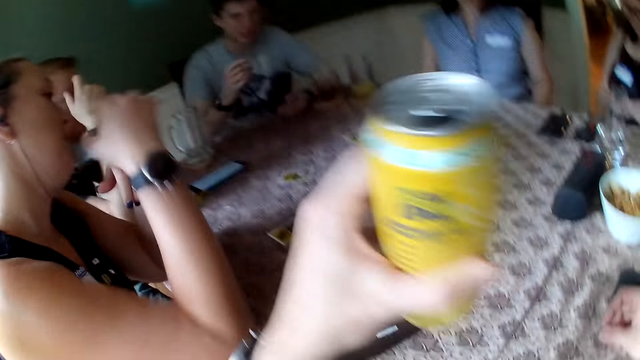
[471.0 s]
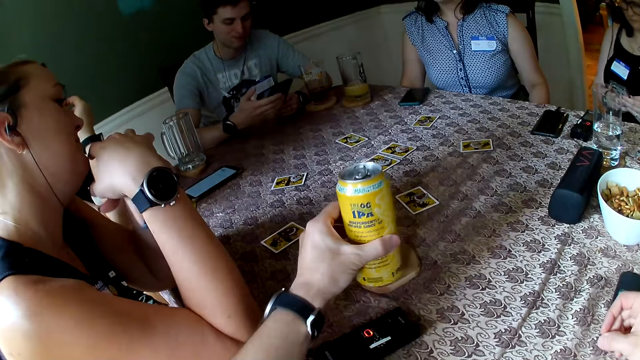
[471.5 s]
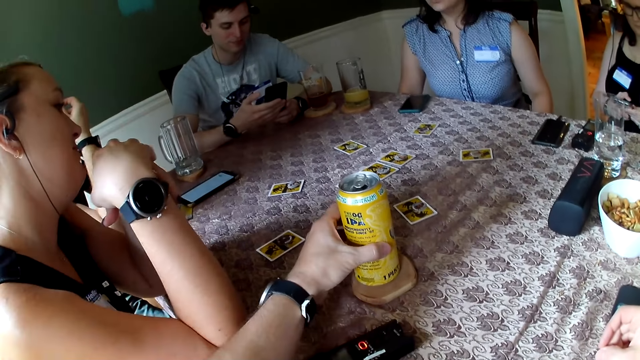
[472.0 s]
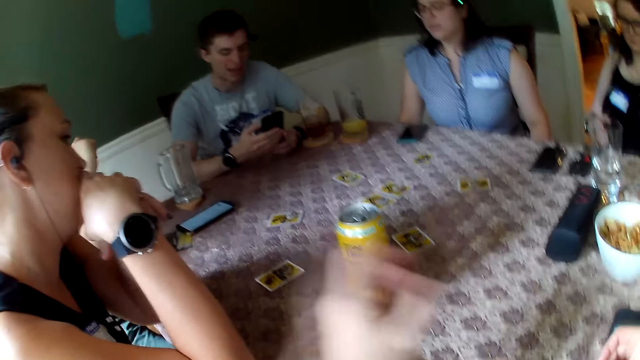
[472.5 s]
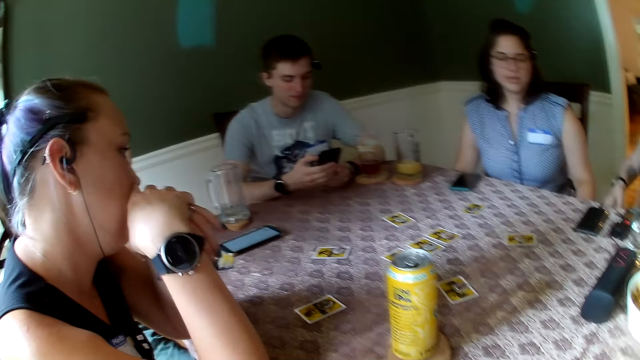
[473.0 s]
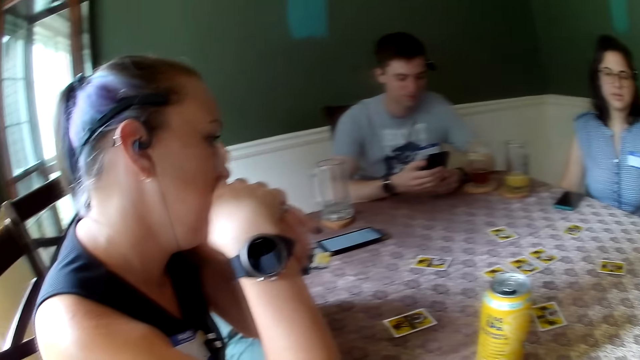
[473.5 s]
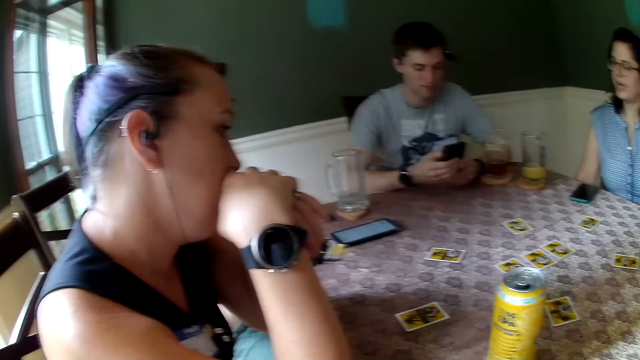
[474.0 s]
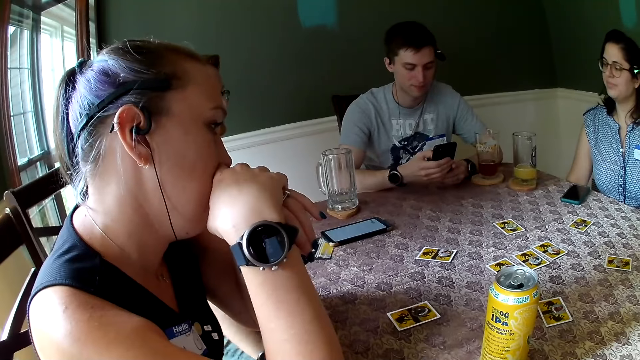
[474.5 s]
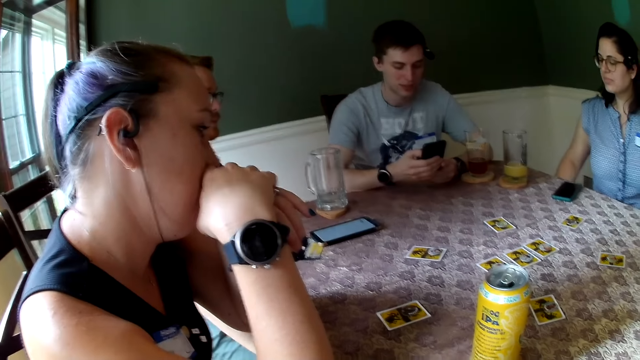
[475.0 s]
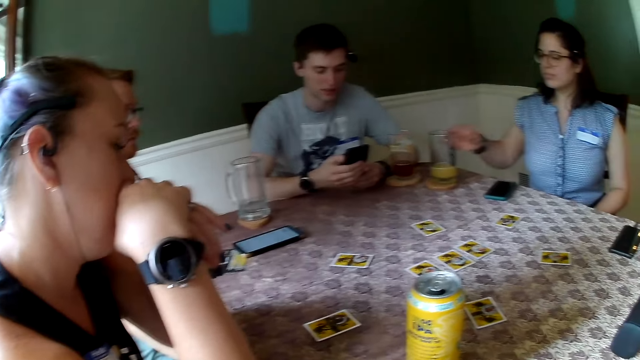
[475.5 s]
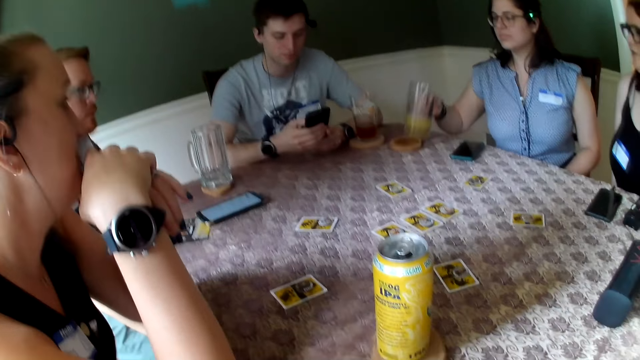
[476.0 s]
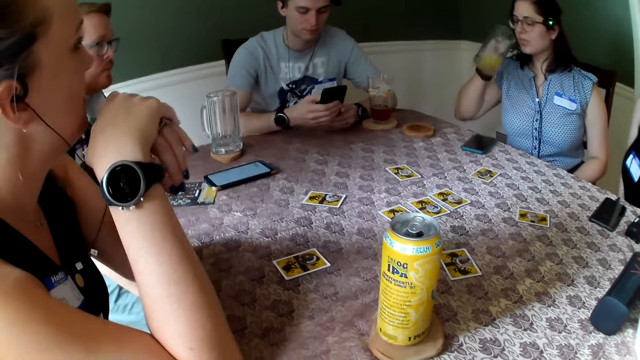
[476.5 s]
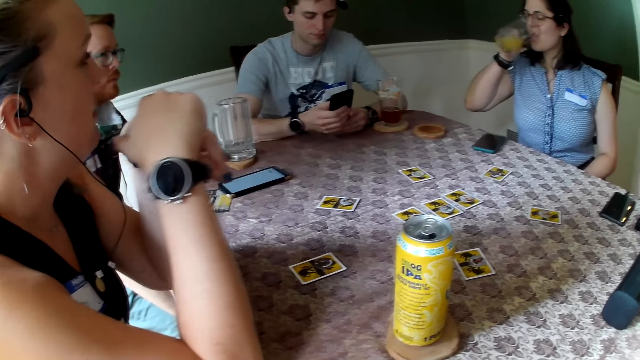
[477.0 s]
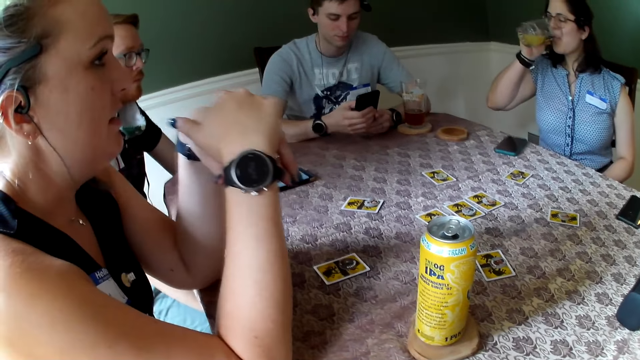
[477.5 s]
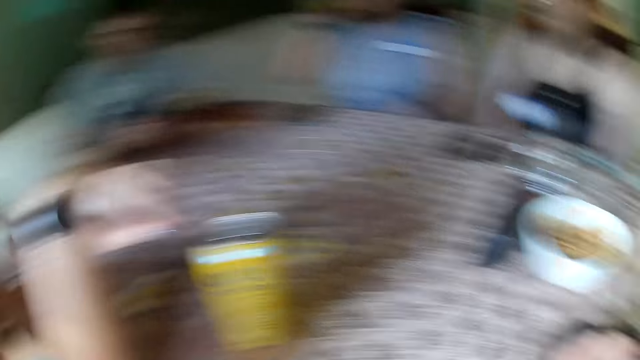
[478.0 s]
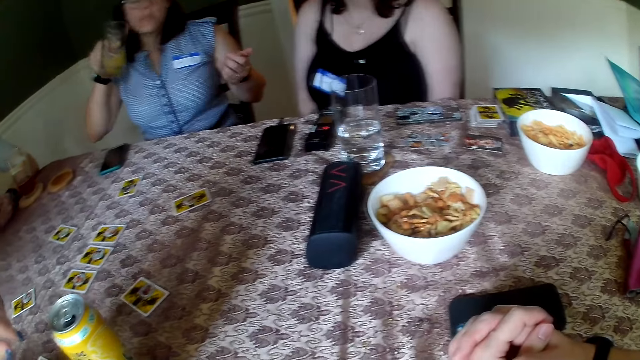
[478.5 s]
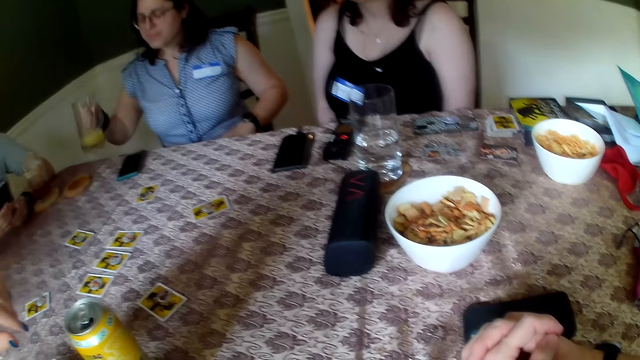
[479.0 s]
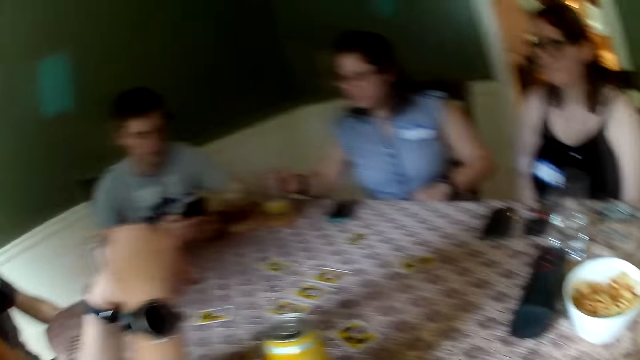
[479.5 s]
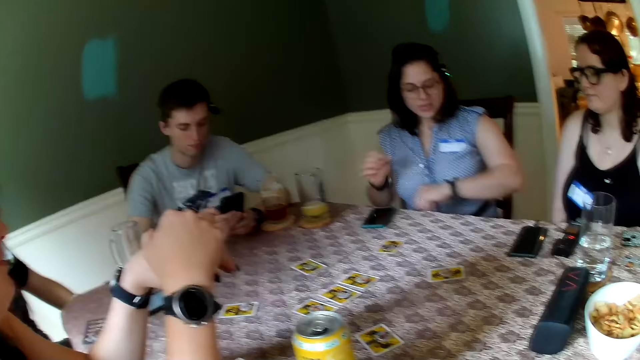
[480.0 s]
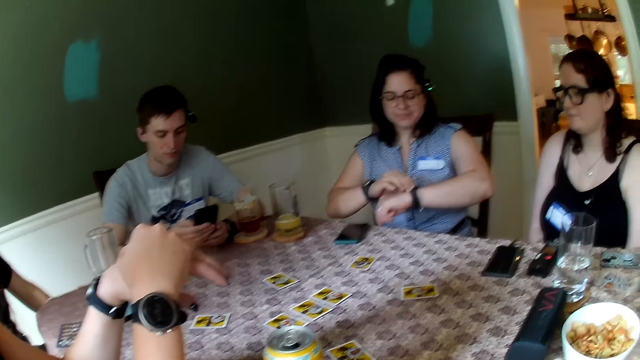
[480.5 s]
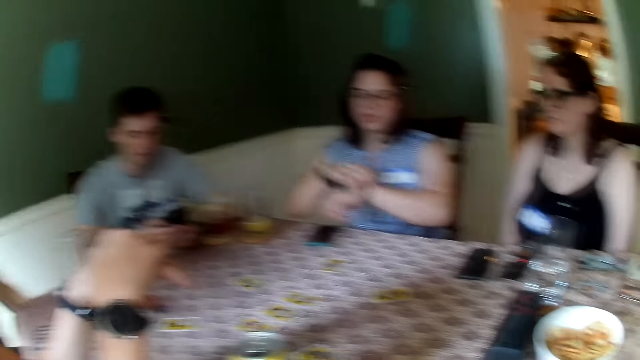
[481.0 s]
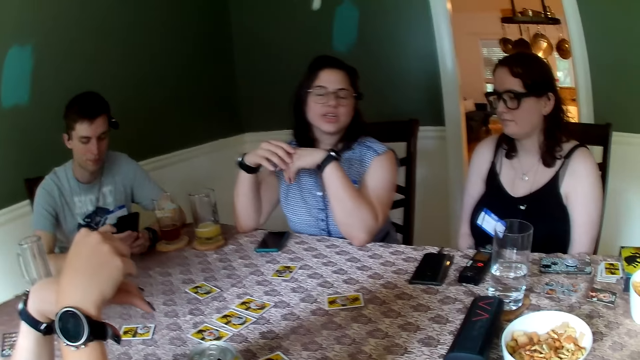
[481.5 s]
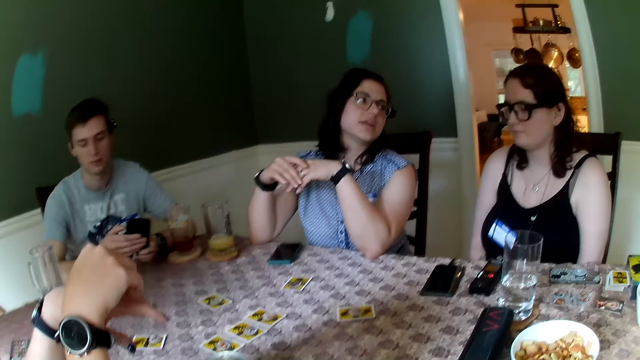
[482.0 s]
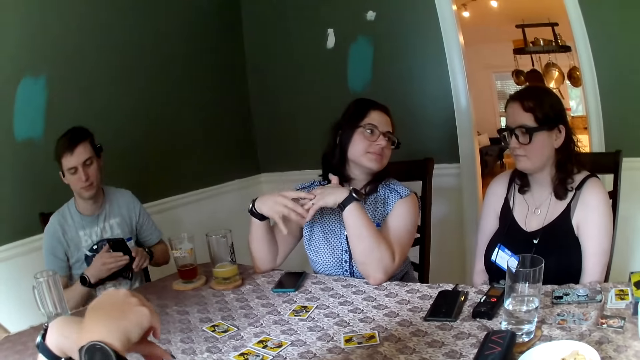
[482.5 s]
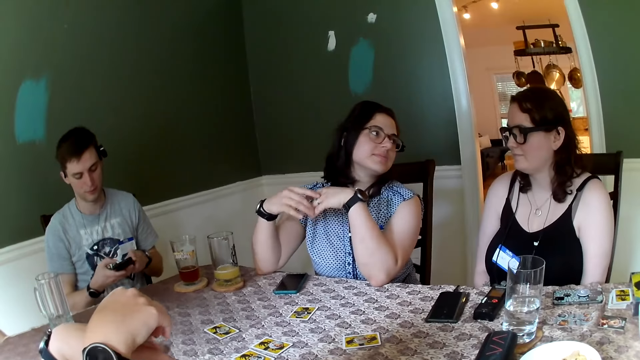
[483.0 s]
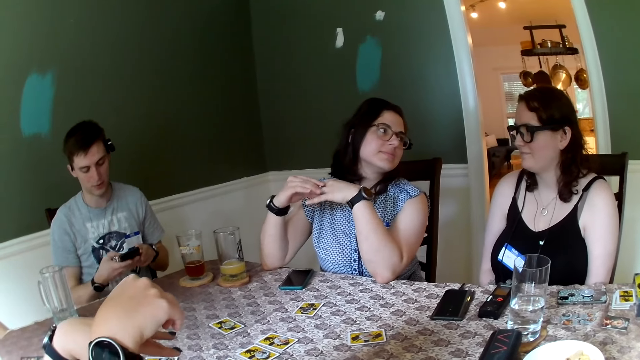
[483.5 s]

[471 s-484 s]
The camera wearer drops the can on the table with his left hand. He looks around and talks to friends. The woman picks up the cup from the table with her right hand. The woman drops the cup on the table with her right hand.

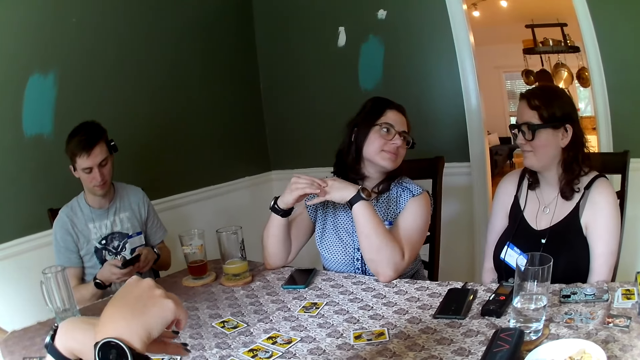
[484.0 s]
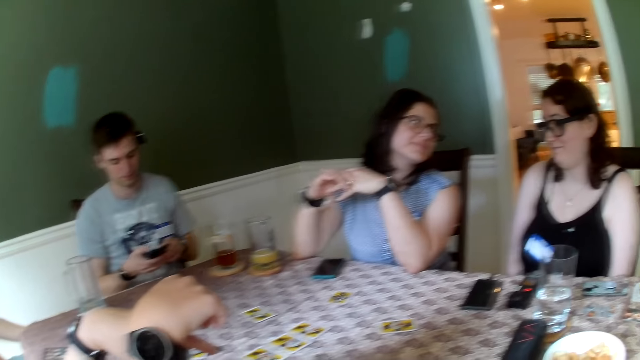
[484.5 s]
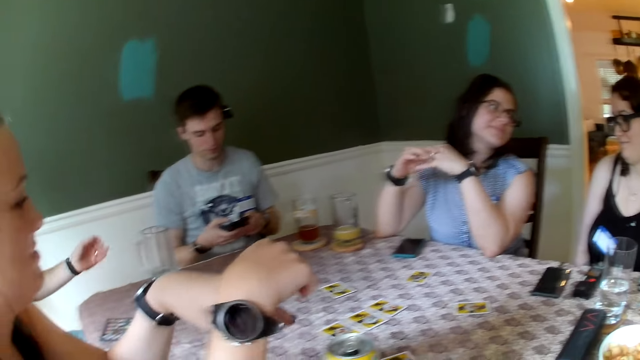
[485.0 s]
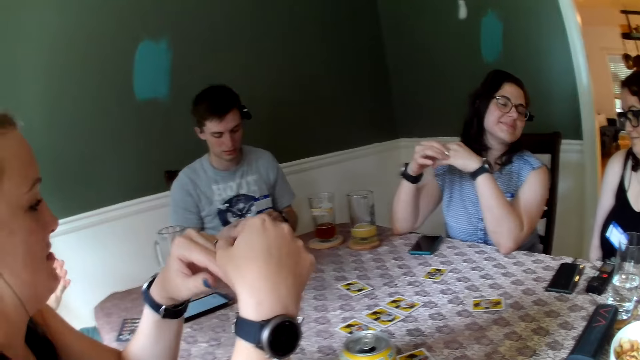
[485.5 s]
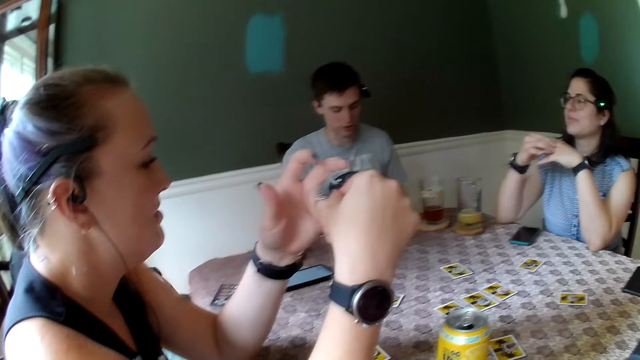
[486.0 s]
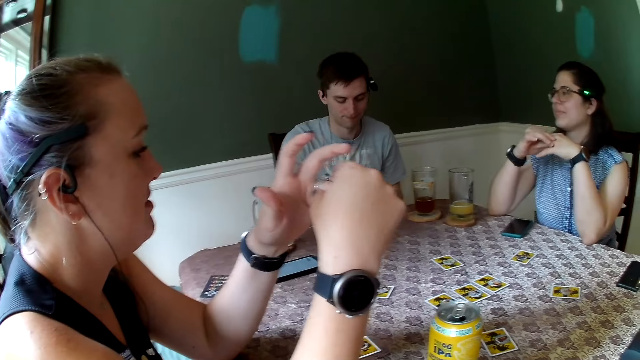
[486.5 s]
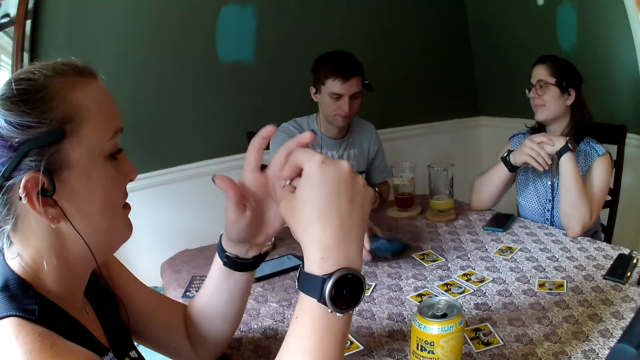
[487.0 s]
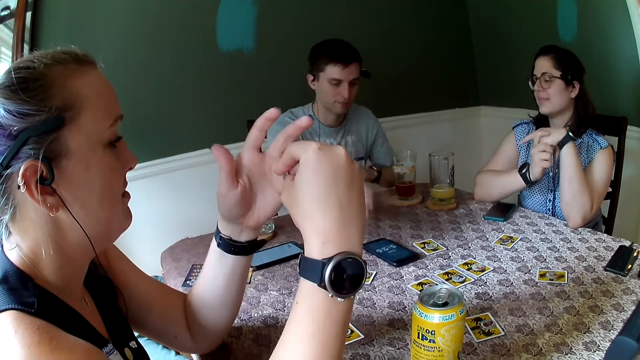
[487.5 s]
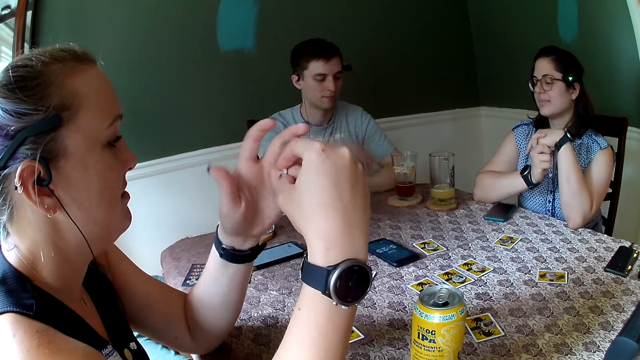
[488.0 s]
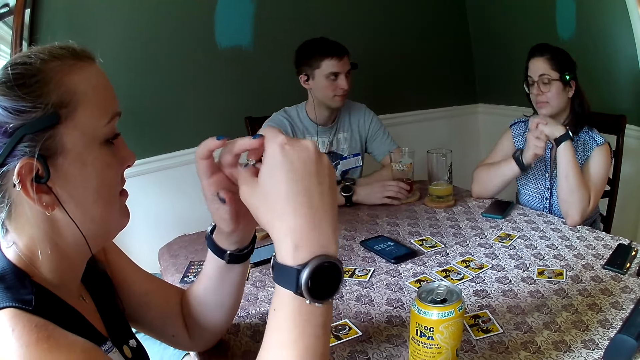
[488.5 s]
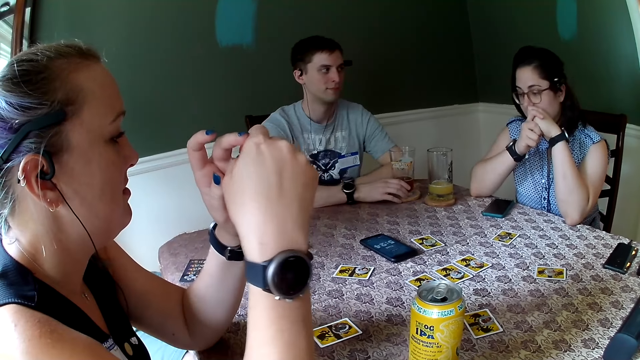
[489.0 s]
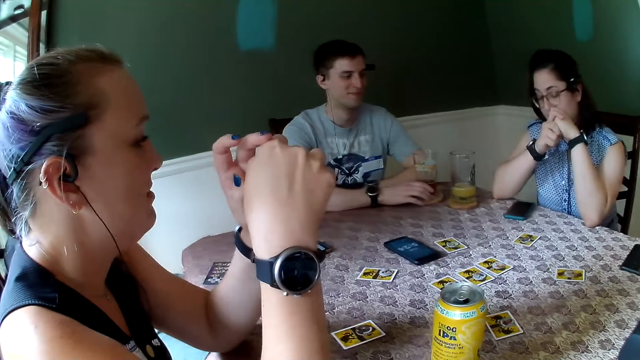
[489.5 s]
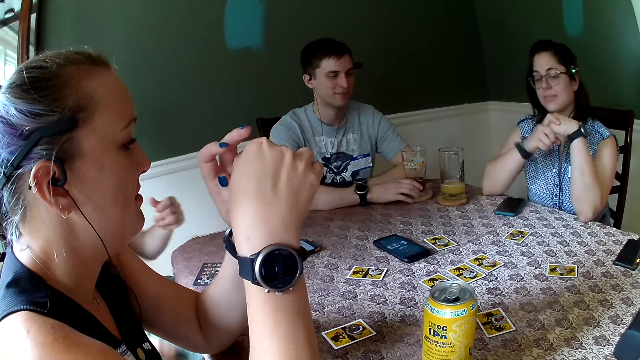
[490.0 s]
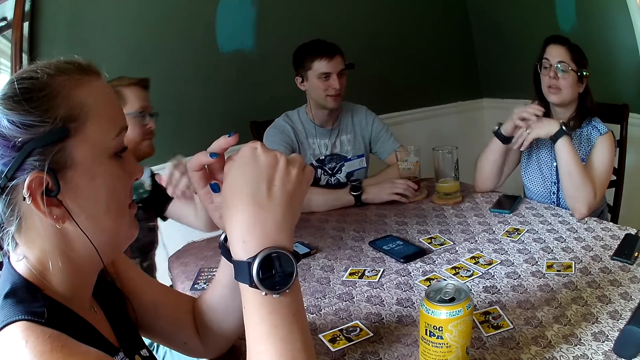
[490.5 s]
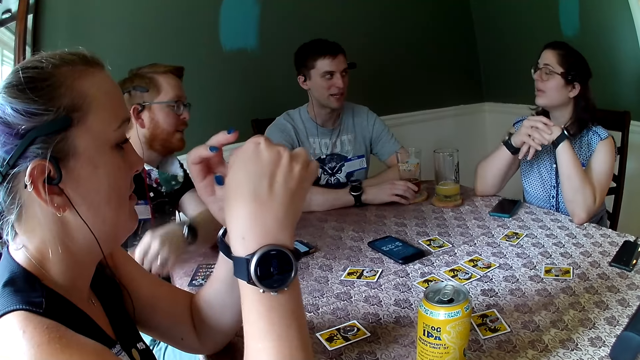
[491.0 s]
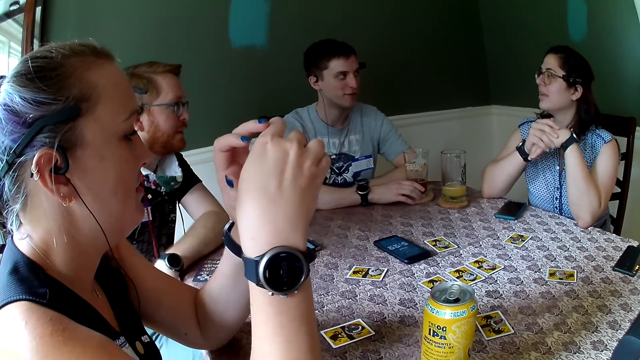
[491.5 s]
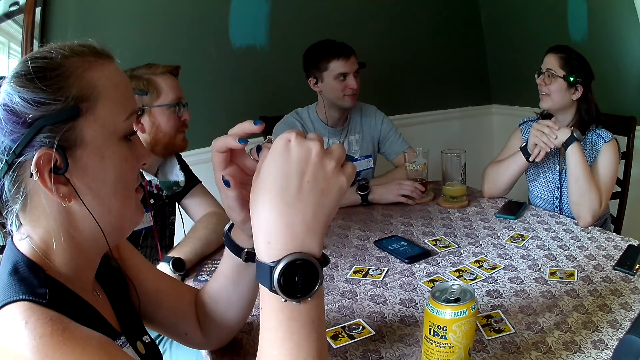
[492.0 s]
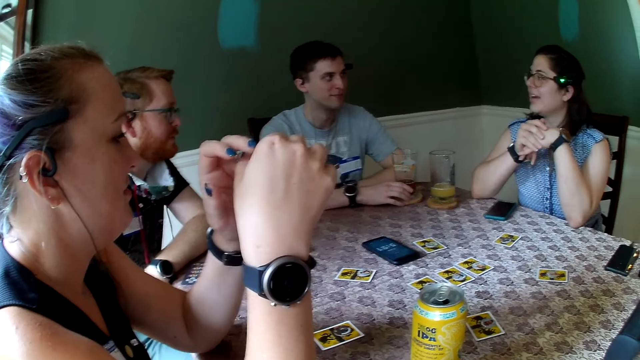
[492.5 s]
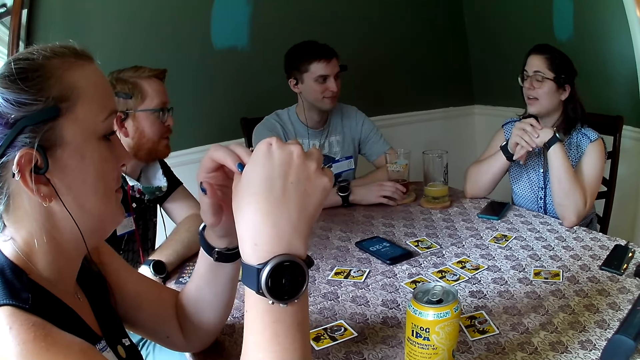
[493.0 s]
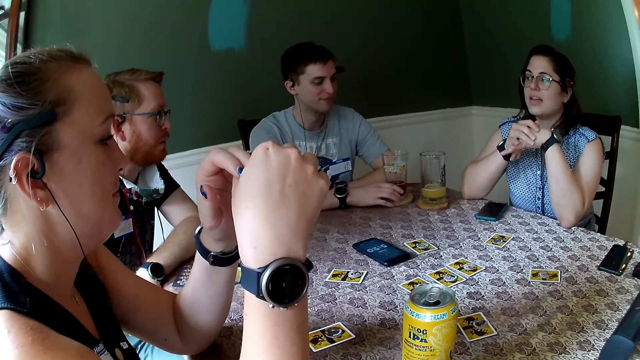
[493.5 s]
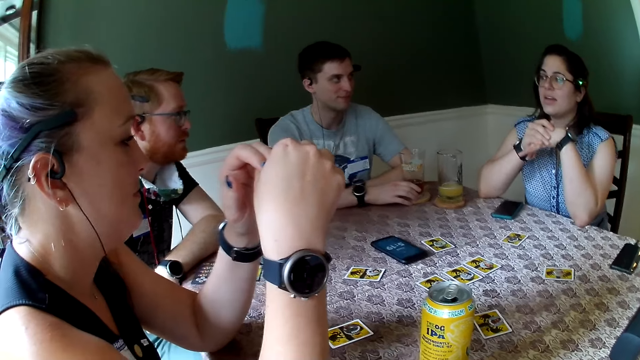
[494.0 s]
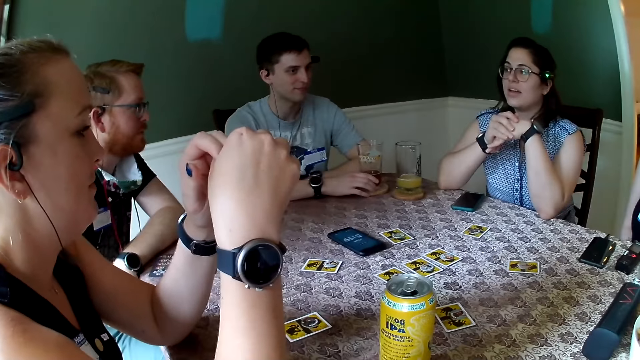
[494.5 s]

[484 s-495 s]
The man drops the phone on the table with his right hand. The man holds the cup on the table with his right hand.
